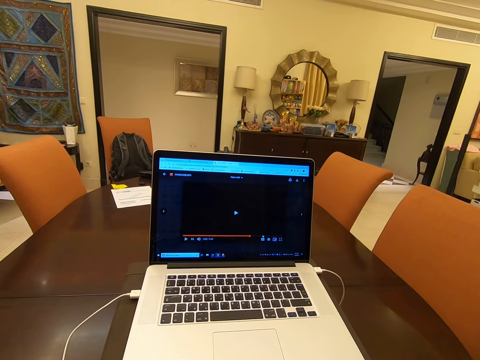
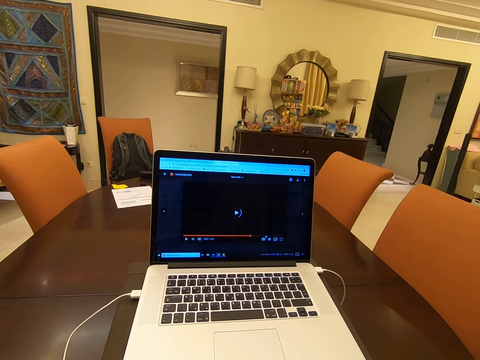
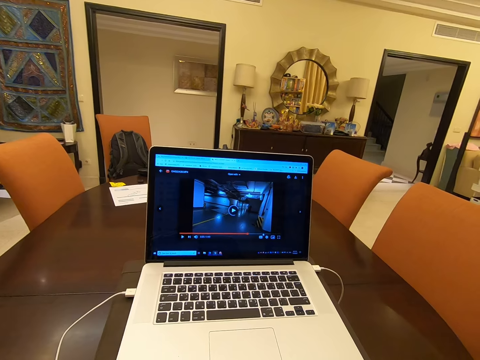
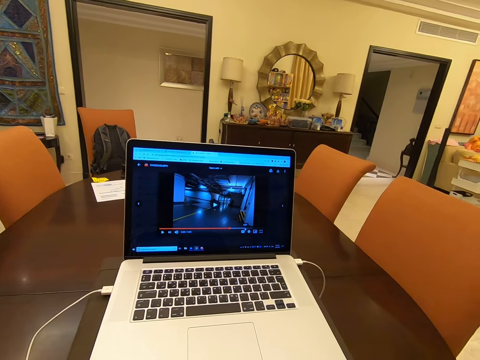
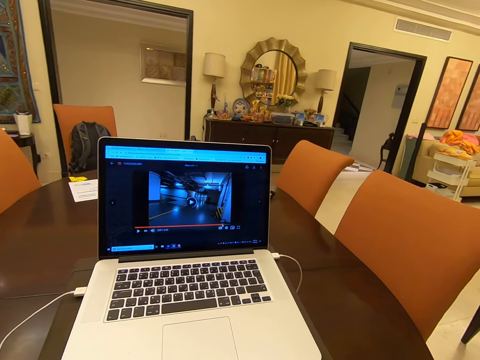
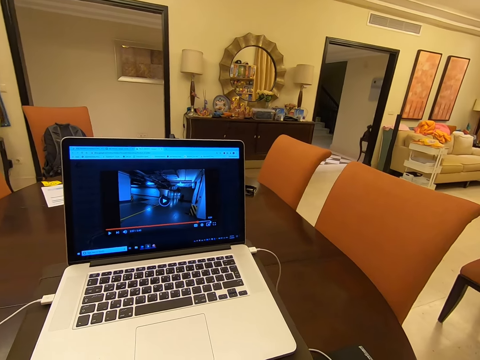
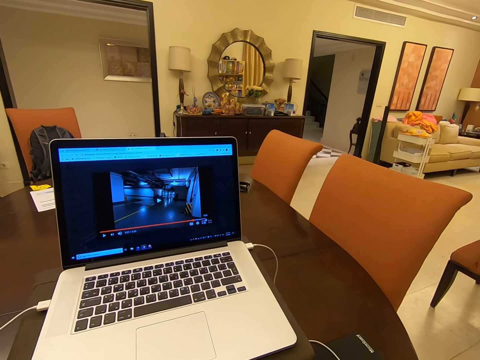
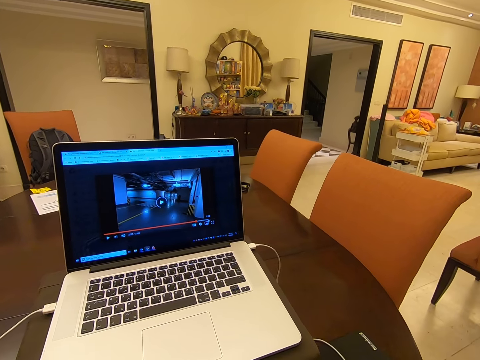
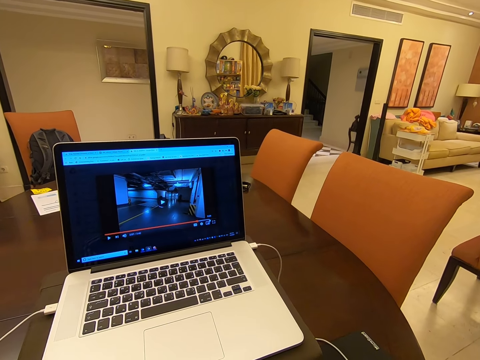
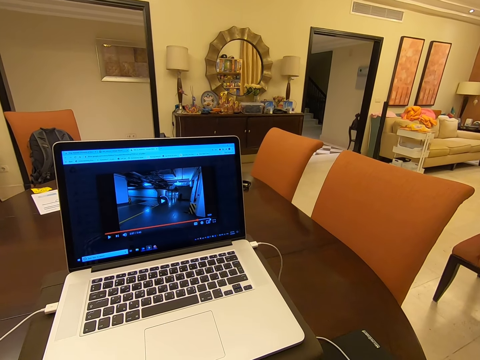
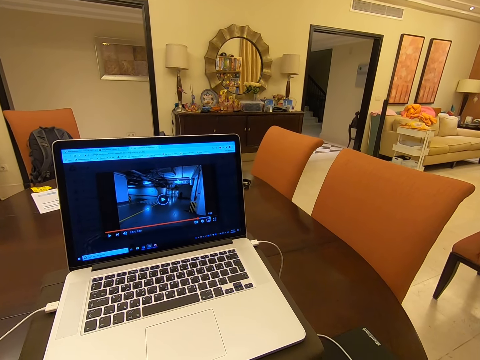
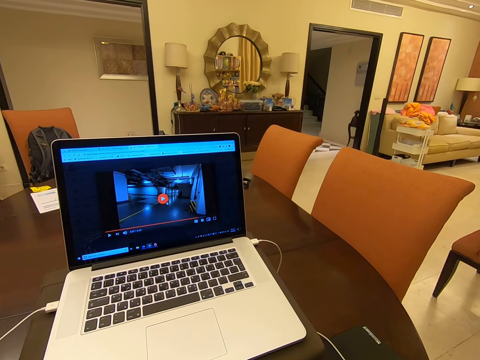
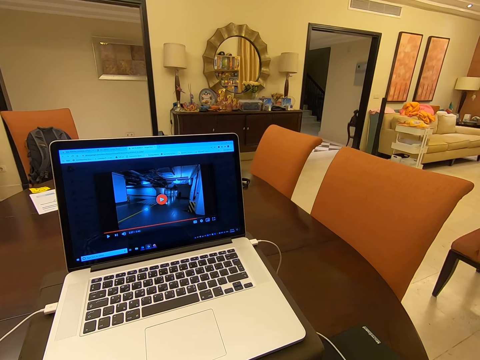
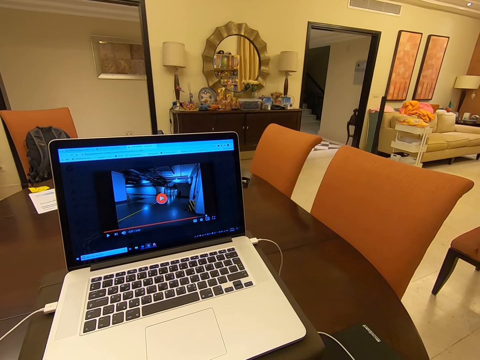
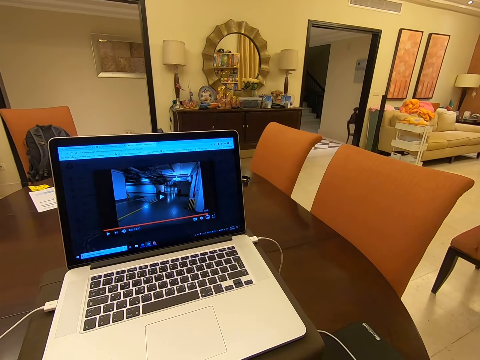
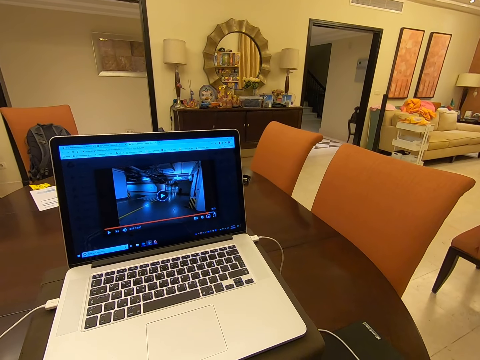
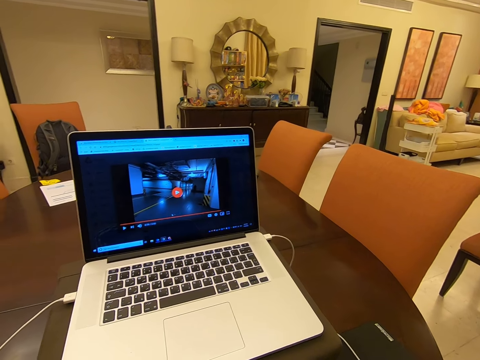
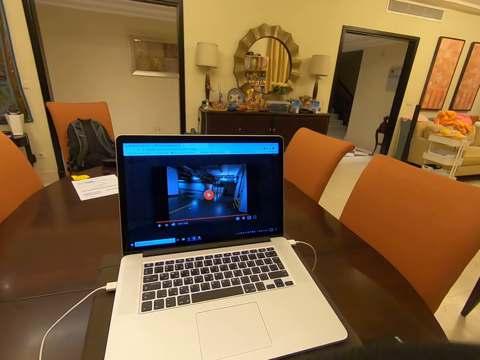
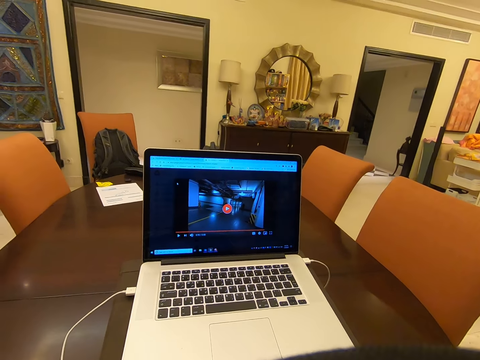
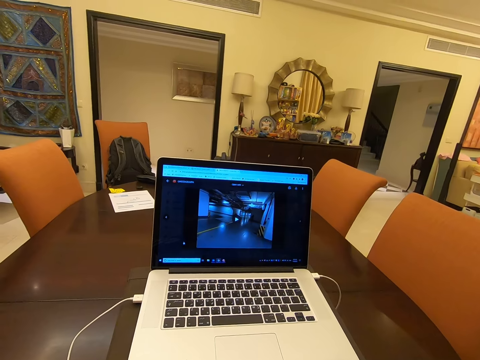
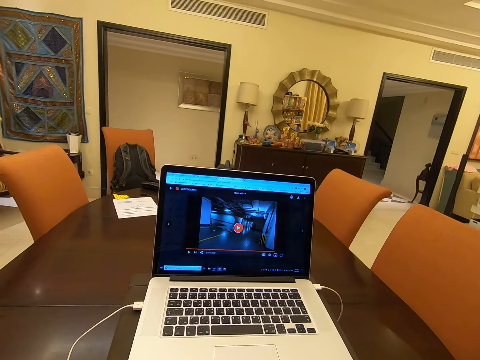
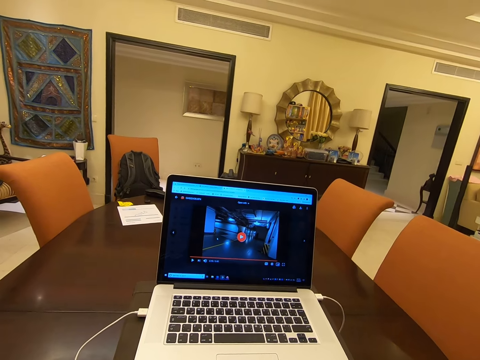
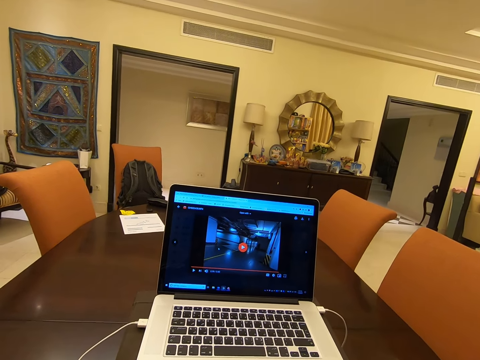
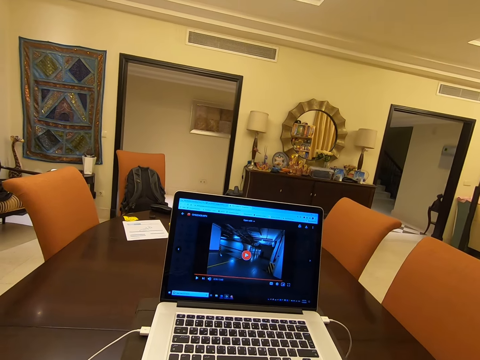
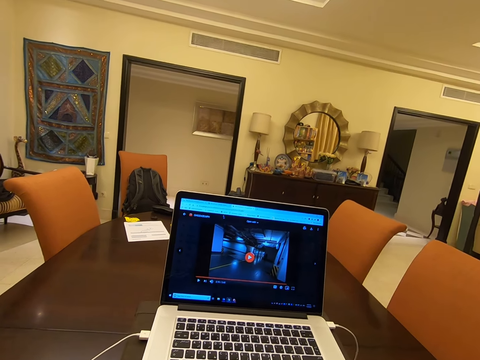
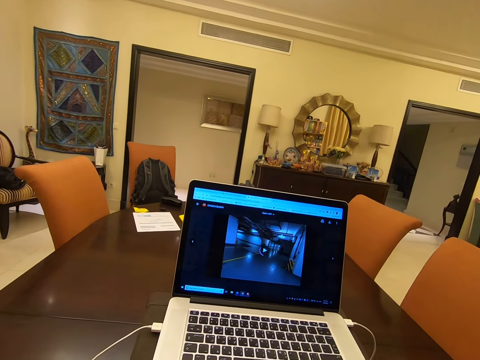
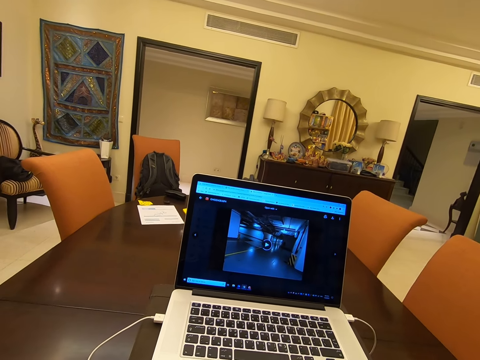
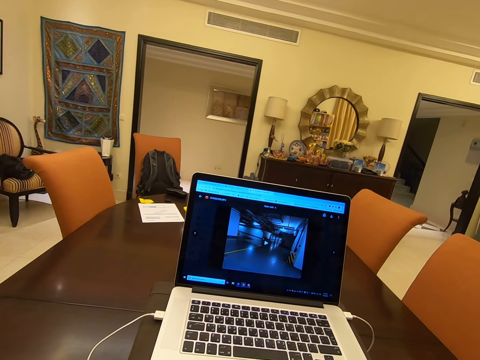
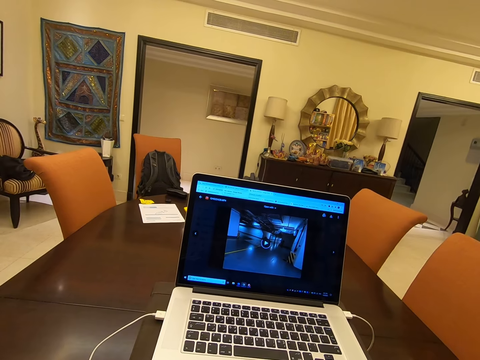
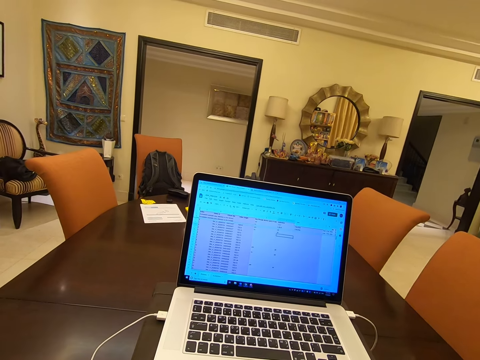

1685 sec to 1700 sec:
The camera wearer looks around. They look at the laptop. They lift their head up and put their head down.

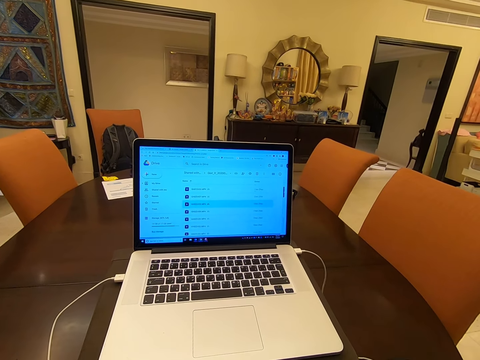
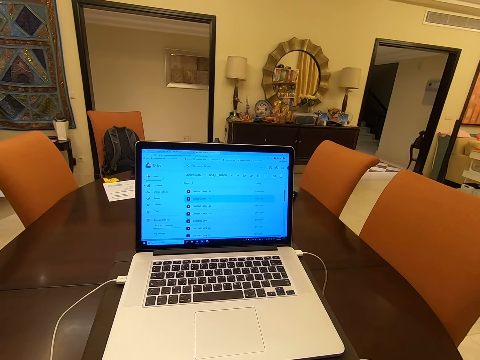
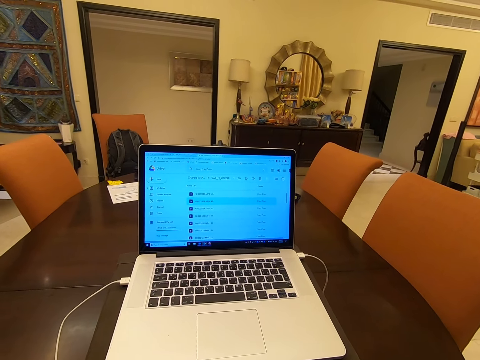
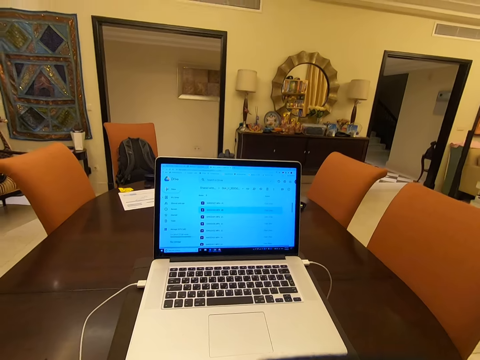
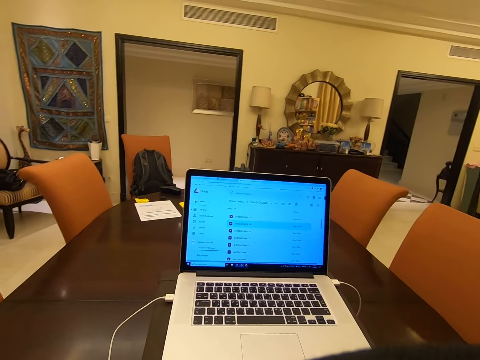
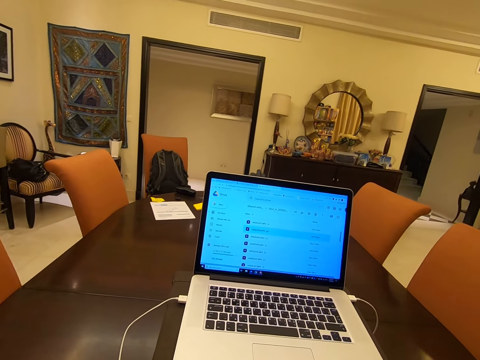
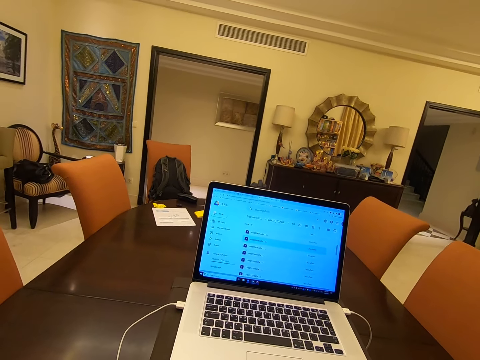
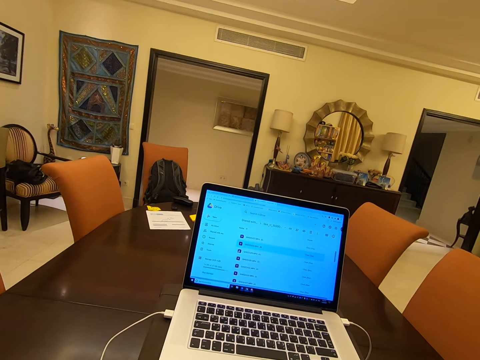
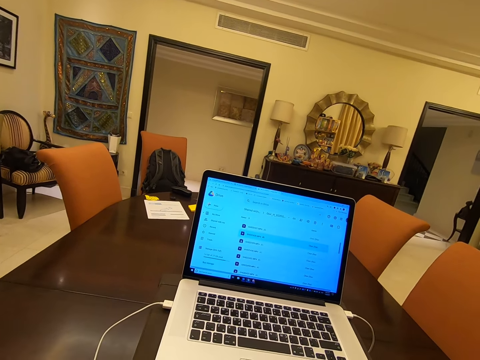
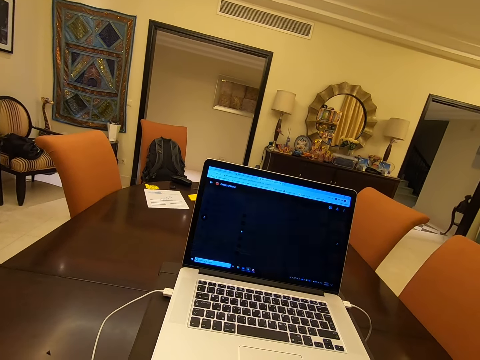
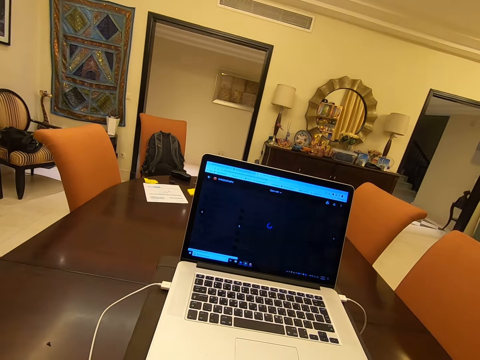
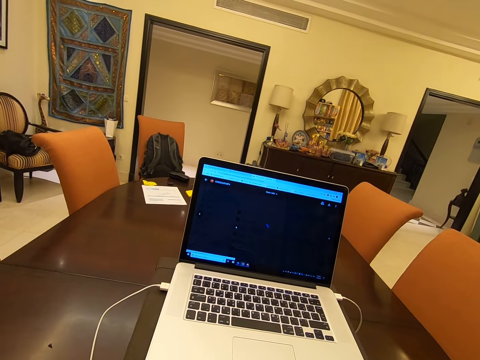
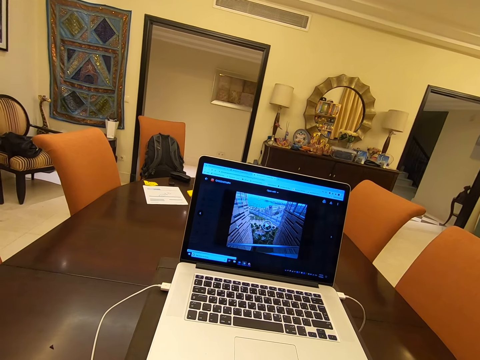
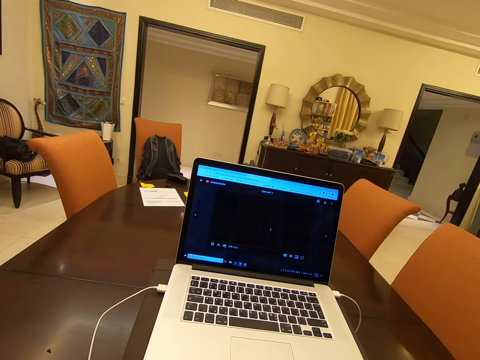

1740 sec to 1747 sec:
The camera wearer lifts their head up and puts their head down.

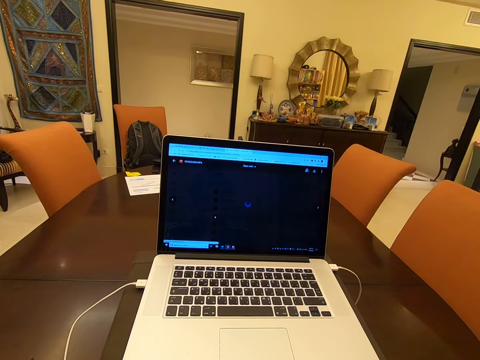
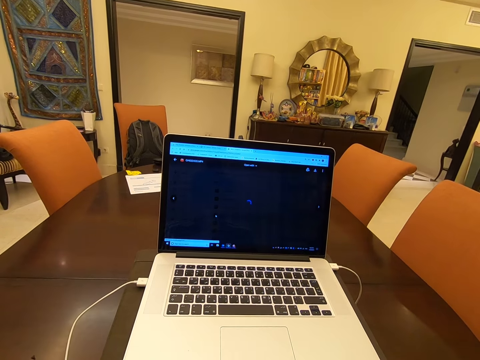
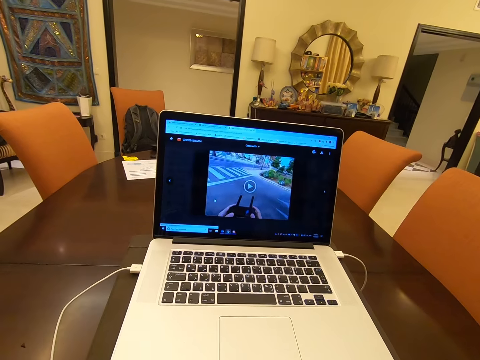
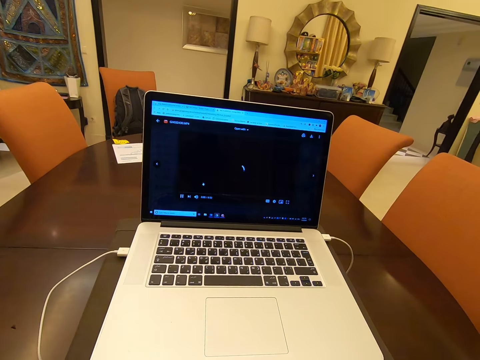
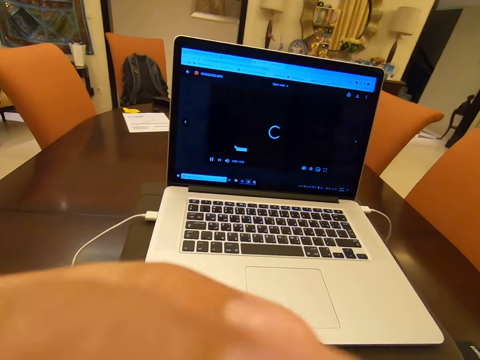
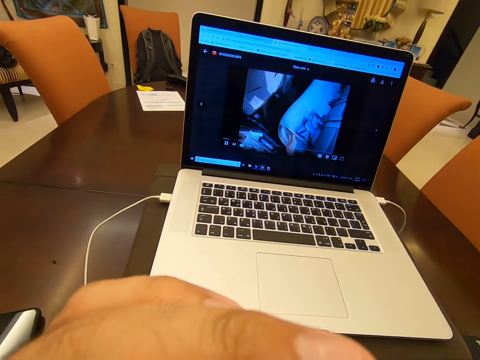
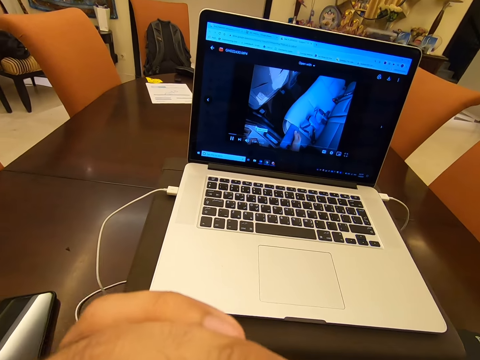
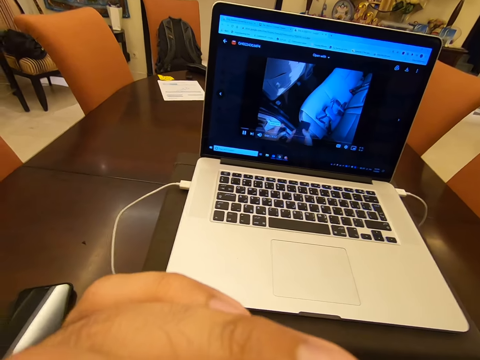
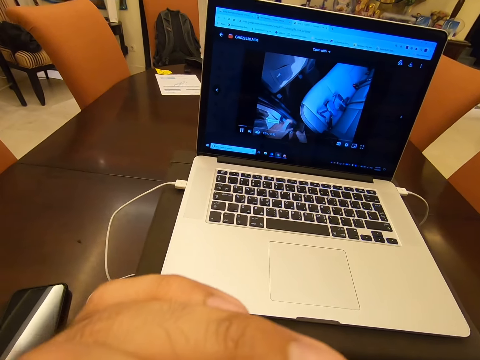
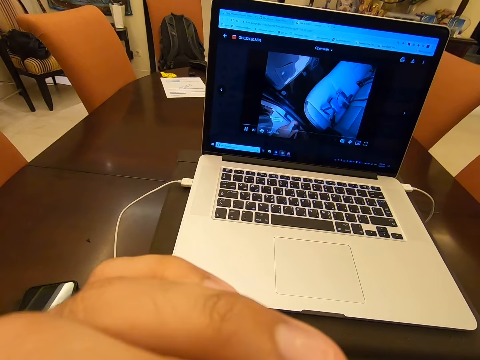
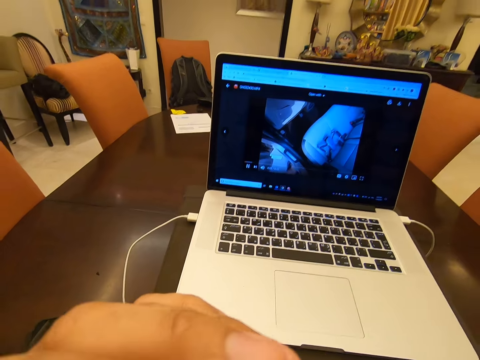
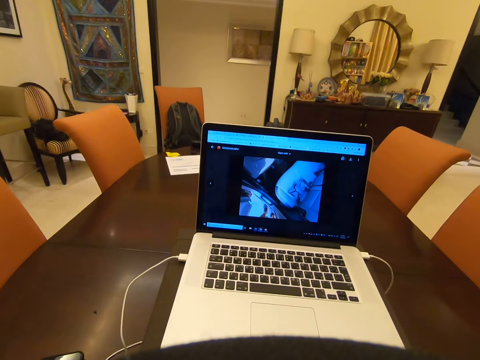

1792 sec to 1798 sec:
The camera wearer lifts their hand up. They put their hand down. They lift their head up.
